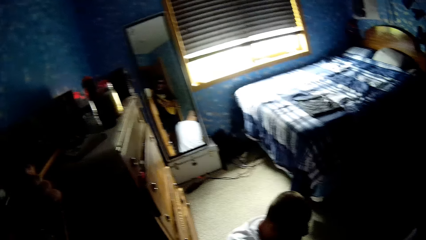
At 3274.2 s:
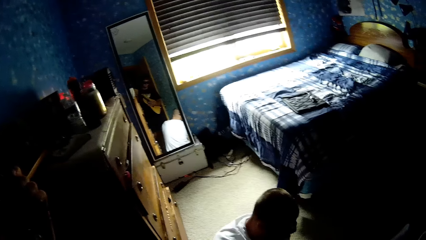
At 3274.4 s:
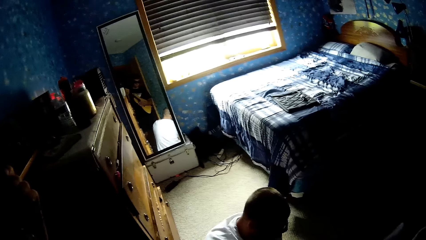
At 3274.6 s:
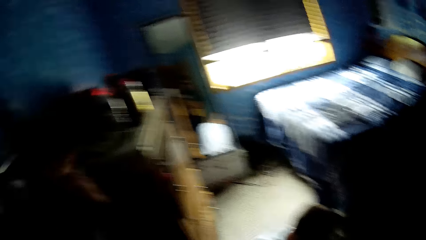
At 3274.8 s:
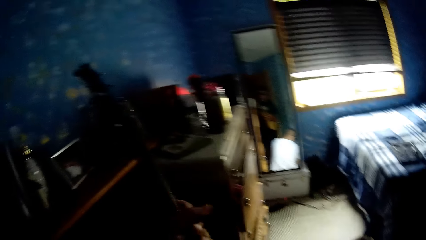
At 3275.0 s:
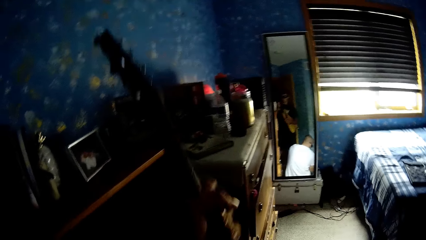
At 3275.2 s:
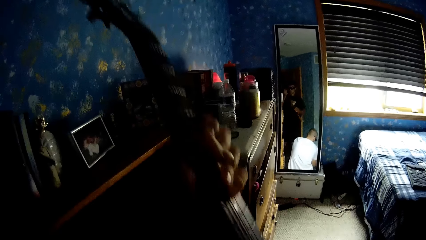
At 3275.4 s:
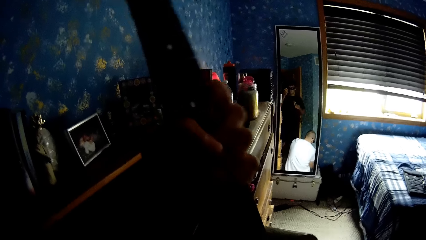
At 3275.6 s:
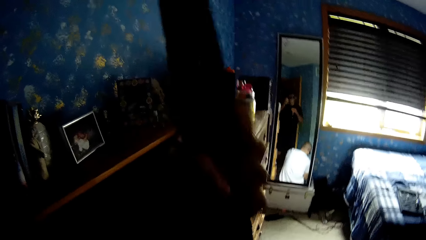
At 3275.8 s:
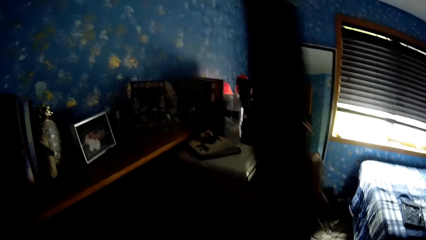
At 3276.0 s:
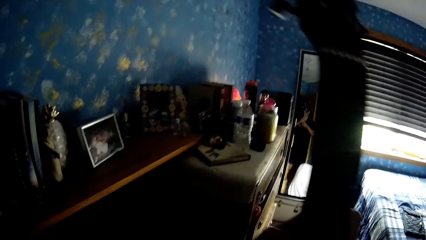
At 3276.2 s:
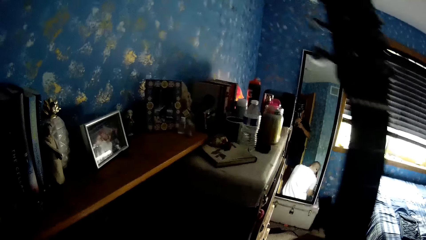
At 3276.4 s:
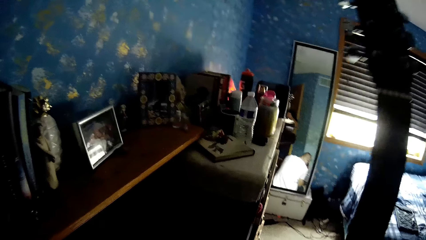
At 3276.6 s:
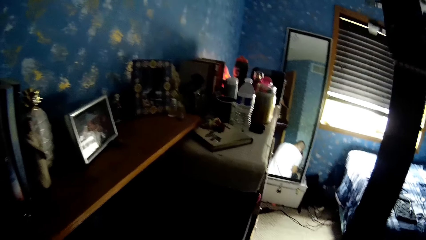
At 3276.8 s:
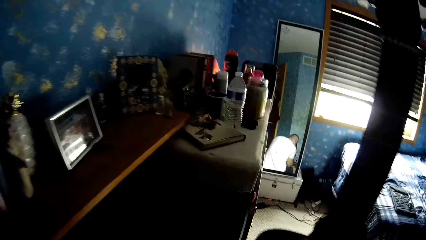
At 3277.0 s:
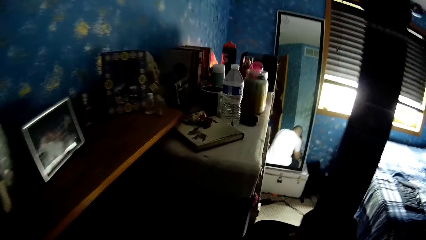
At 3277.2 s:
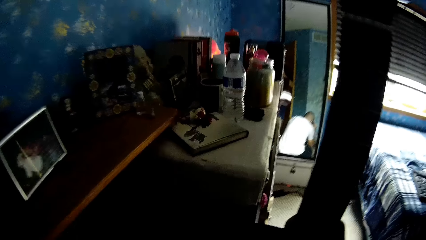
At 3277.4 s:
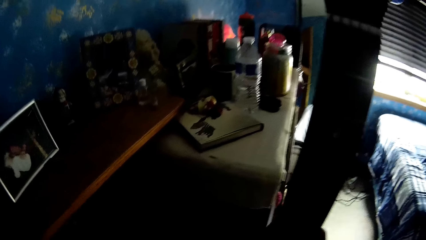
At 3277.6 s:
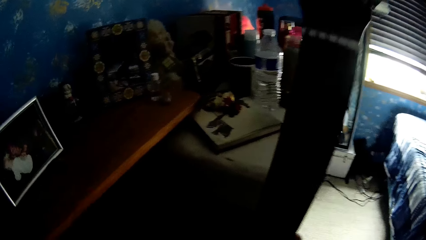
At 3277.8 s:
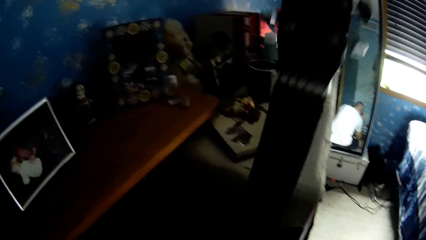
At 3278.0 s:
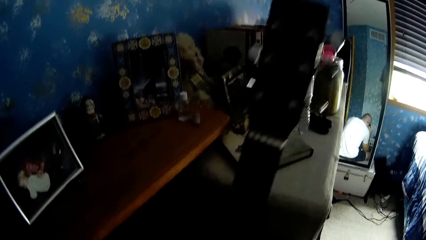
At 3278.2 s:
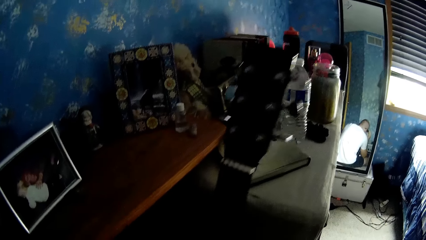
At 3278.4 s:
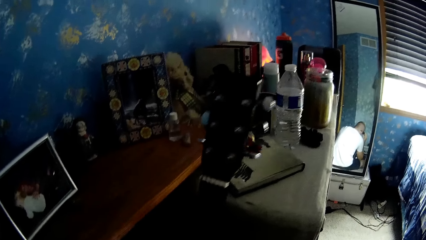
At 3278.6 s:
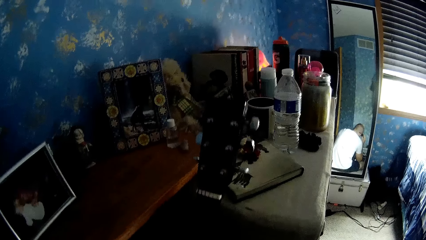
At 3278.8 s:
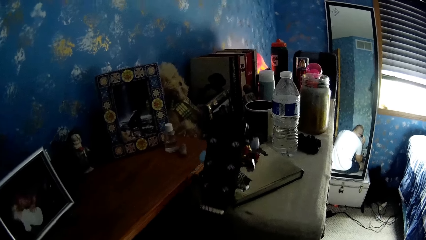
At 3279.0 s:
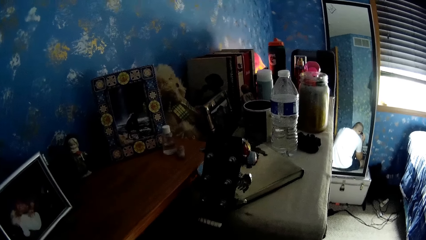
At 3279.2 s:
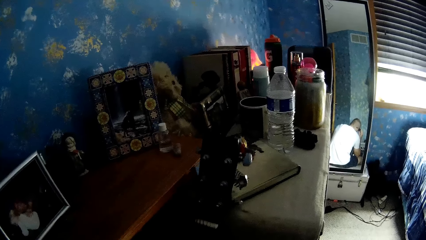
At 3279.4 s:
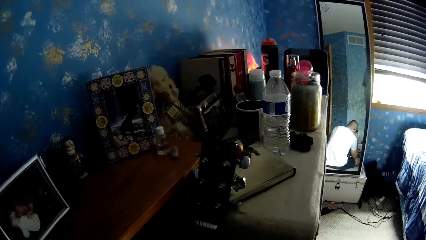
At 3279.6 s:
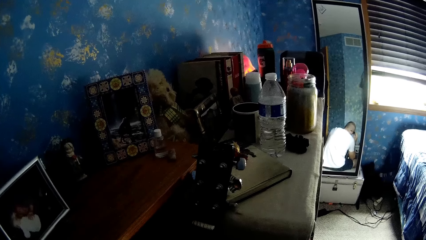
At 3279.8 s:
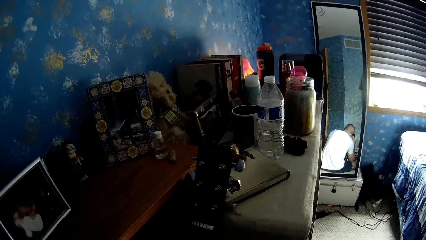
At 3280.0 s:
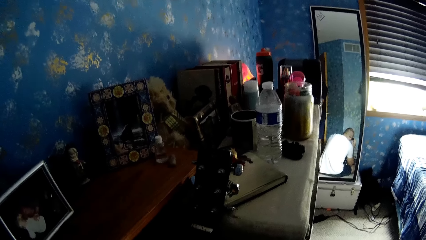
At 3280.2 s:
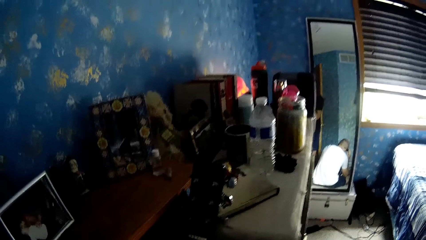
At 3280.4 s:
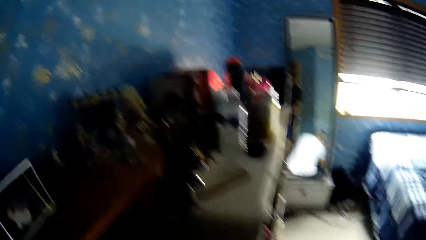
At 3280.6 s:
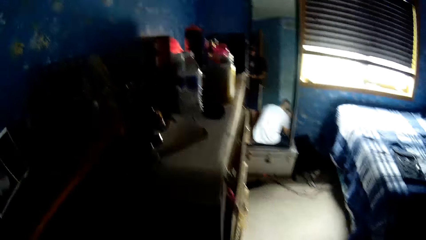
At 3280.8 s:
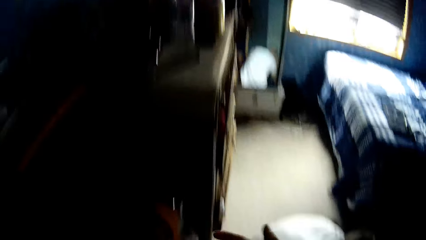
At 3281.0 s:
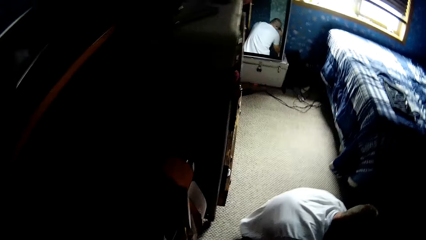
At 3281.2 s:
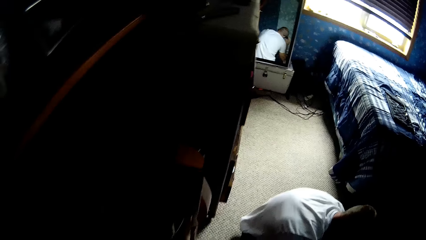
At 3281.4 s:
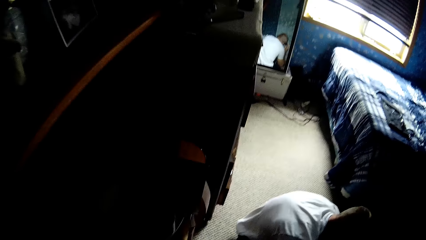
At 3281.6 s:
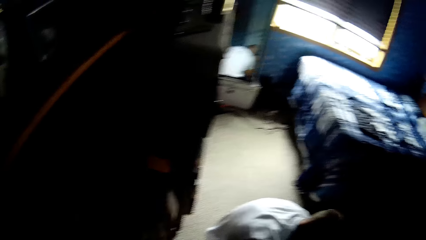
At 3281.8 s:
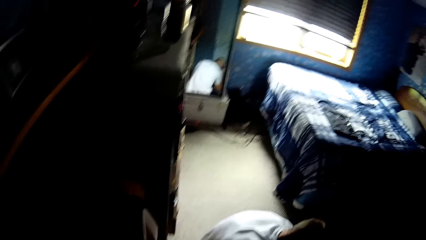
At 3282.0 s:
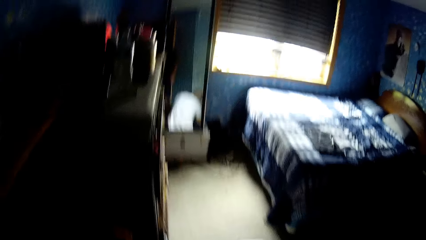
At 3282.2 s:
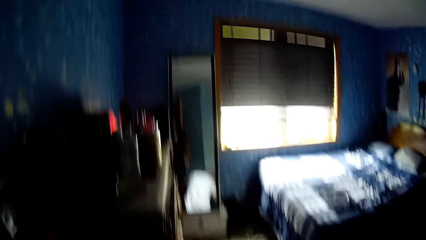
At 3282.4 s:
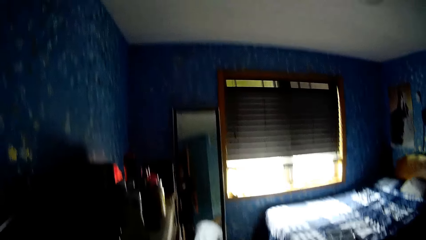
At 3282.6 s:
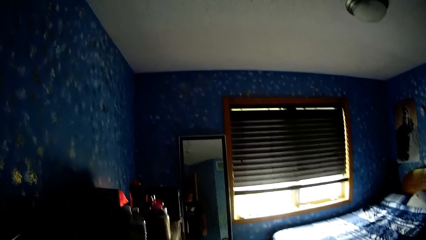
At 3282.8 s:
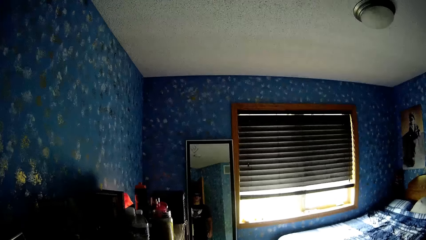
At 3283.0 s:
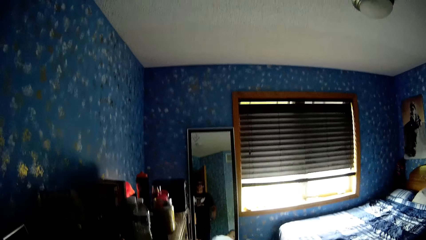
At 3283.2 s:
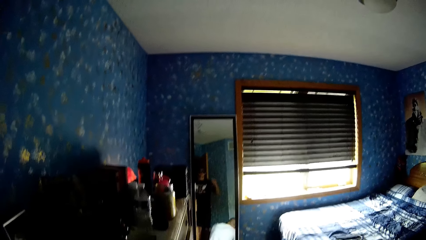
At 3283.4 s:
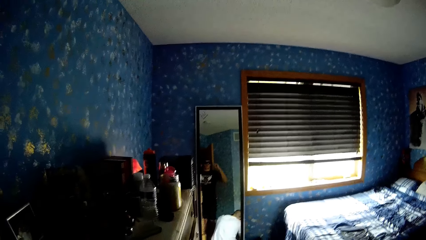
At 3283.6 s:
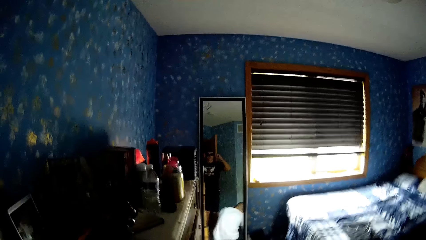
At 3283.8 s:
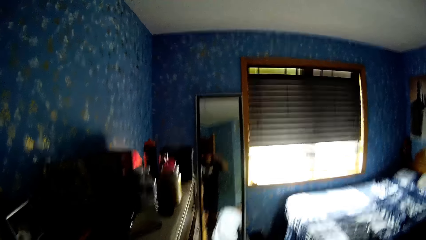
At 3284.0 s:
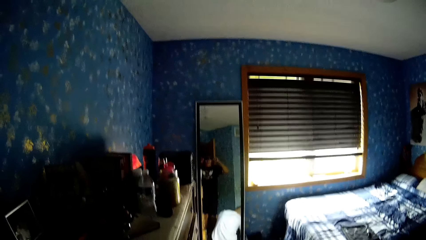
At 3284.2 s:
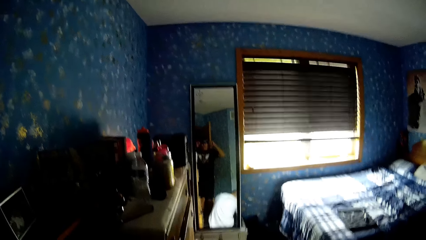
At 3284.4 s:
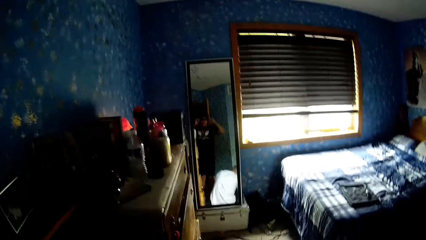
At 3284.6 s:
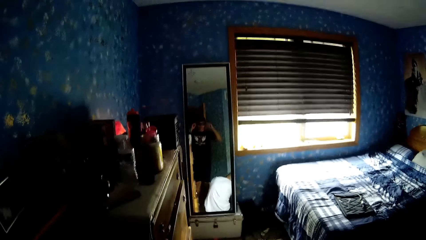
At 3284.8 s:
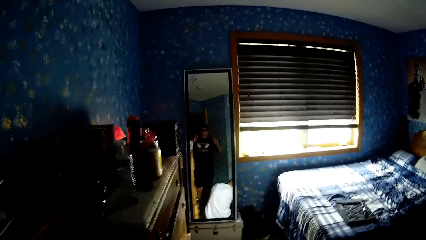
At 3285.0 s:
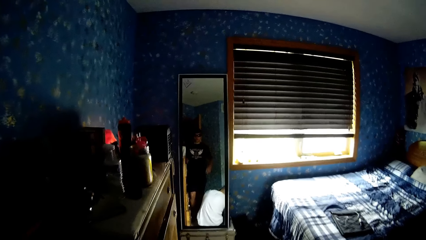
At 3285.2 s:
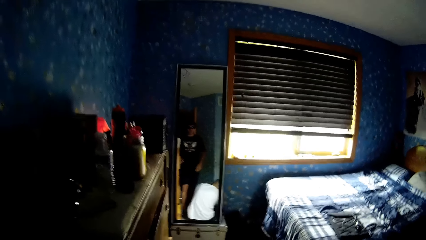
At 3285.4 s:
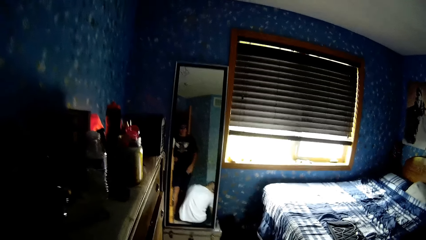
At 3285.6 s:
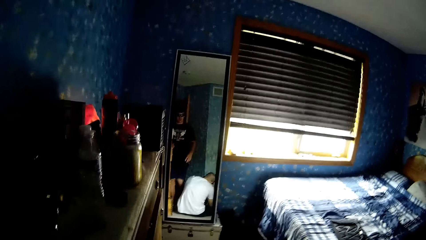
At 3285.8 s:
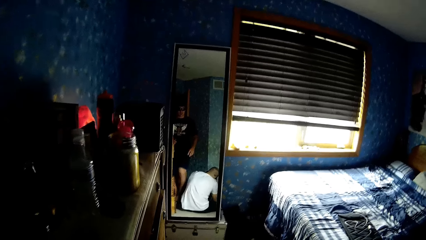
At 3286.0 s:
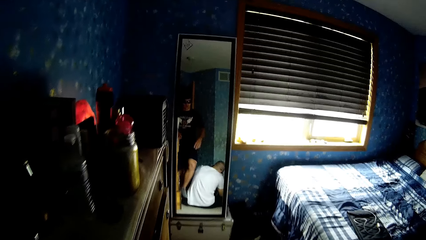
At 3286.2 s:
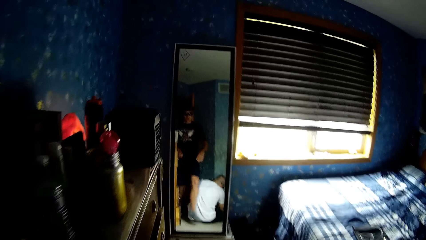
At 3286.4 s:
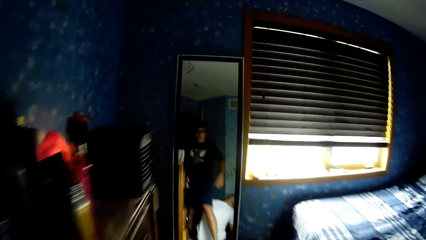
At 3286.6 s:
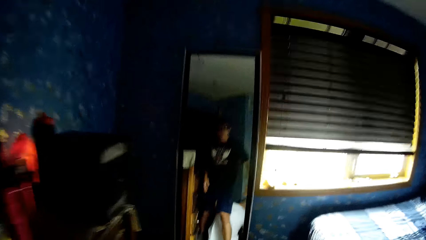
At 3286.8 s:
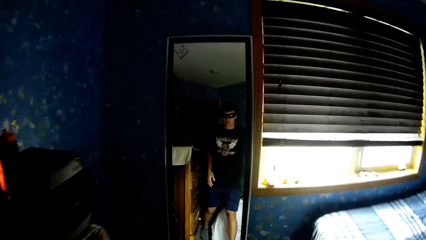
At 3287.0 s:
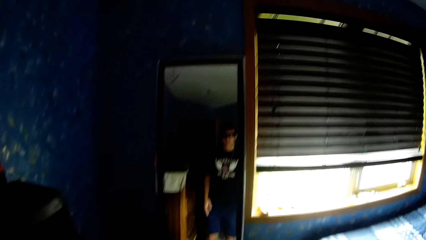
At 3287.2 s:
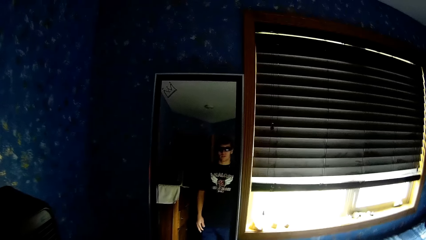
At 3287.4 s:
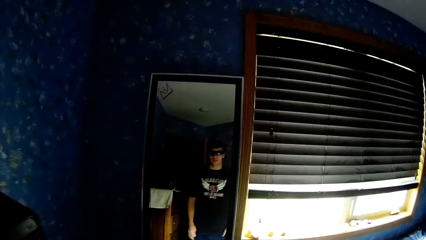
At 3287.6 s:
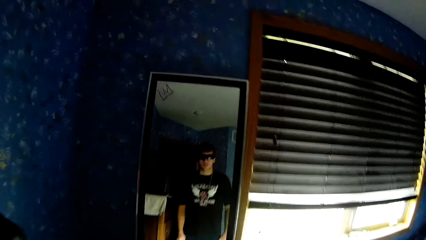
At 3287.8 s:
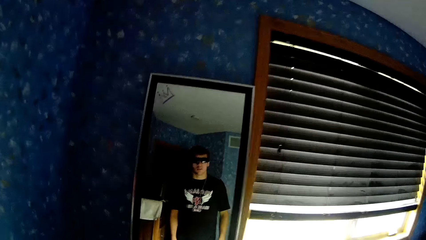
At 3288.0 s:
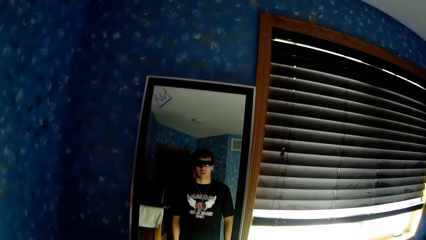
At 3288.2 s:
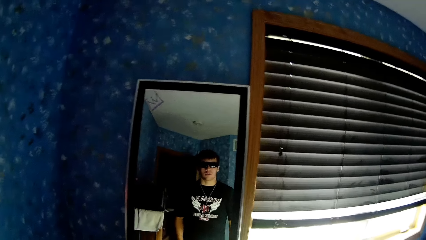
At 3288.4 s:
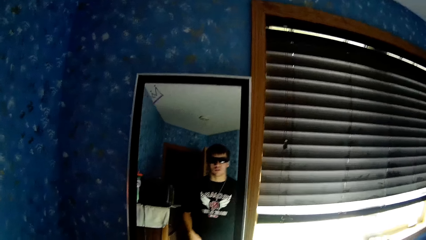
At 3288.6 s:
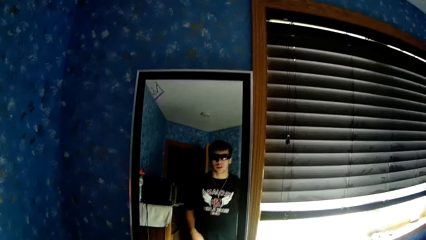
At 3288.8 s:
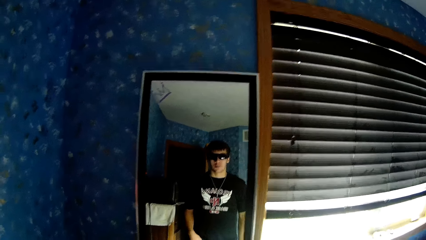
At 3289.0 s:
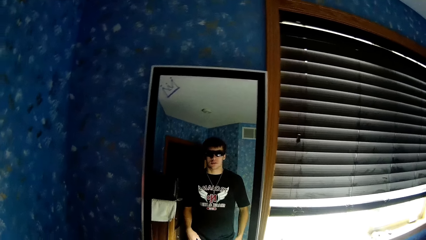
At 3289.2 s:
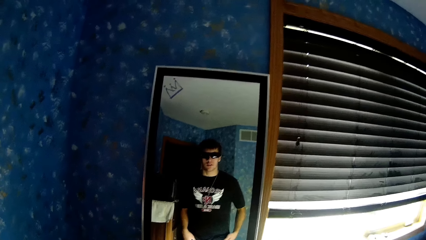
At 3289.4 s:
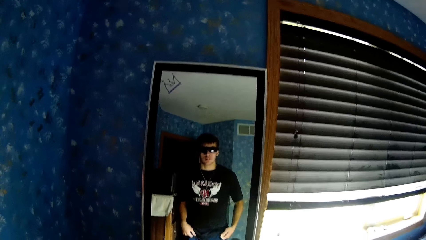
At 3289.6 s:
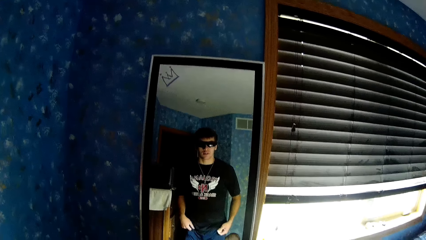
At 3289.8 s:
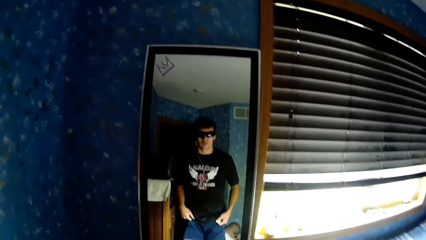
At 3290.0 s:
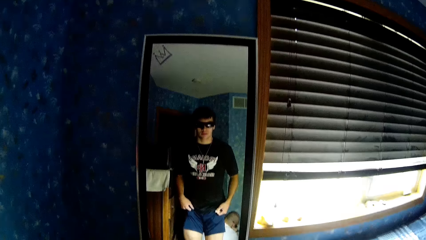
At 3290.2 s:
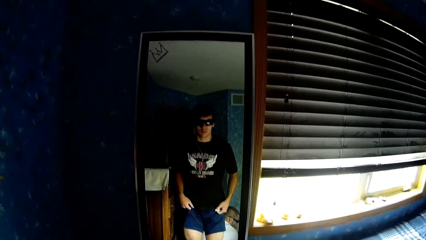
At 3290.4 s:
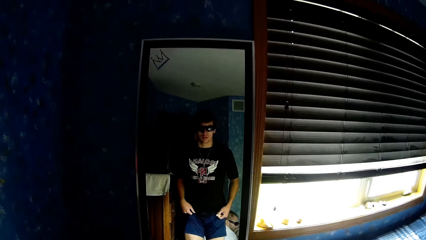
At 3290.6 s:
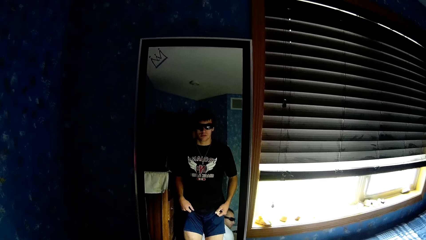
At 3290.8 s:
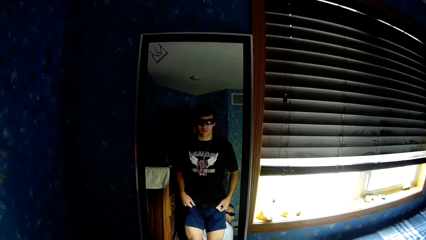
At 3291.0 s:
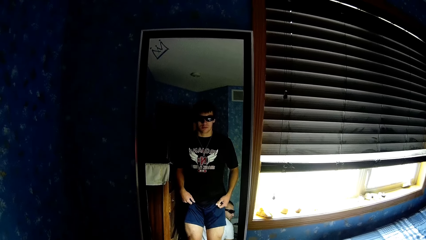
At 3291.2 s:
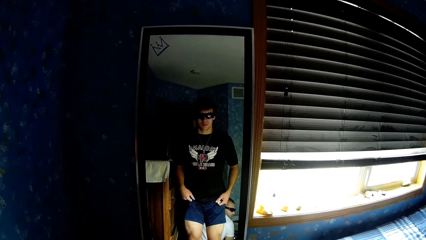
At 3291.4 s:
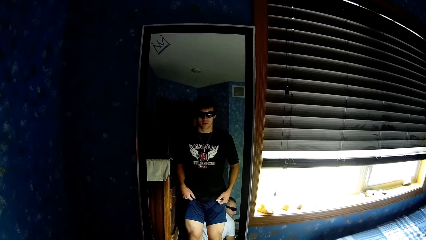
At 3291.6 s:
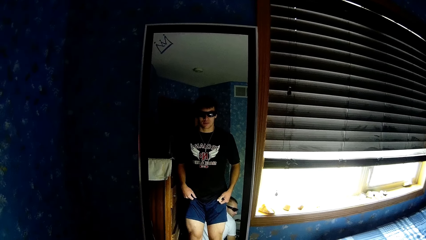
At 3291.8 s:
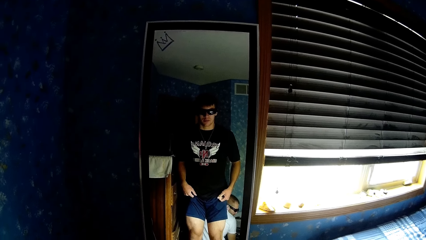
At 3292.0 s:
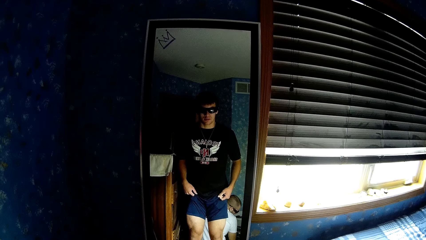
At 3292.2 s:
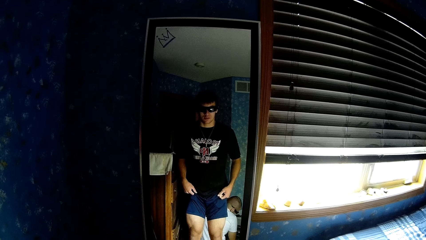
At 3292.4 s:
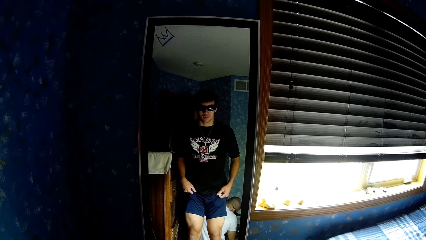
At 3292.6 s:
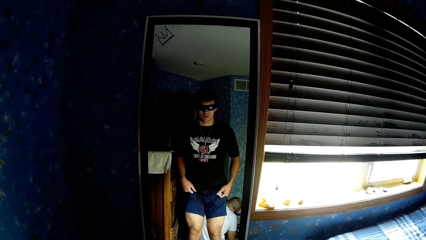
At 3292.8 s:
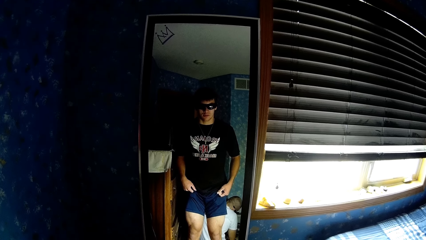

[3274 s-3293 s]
The camera wearer looks around. He lifts a guitar. He puts the guitar near the drawer. He looks around the room. He looks at the mirror. He lifts both hands. He walks around and puts his hands down. He talks to another person. He stands in front of the mirror. He lifts his shorts.
